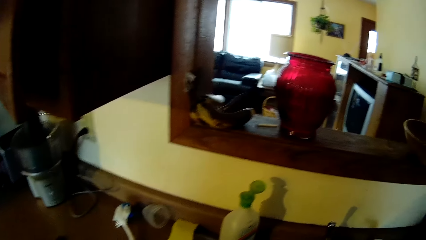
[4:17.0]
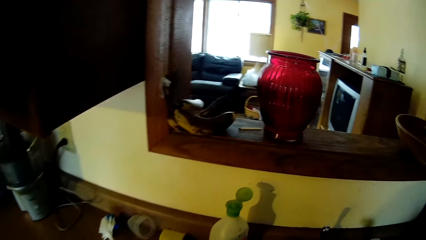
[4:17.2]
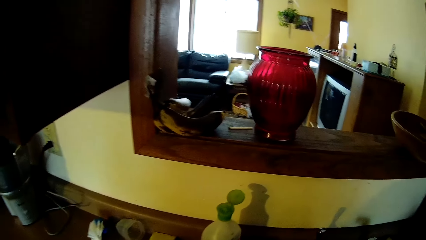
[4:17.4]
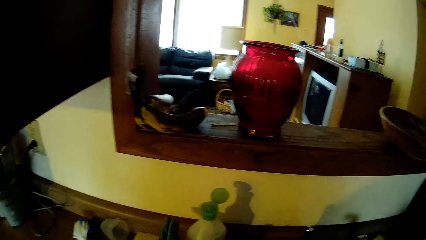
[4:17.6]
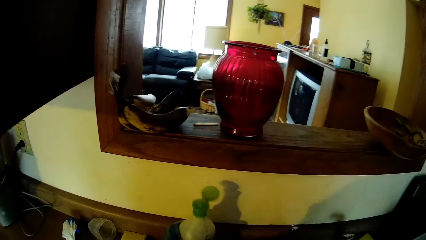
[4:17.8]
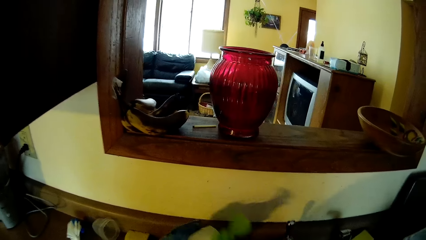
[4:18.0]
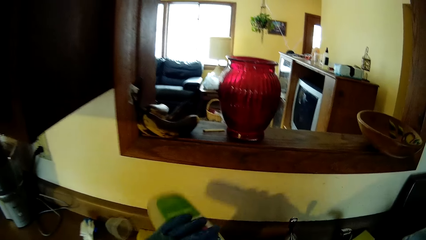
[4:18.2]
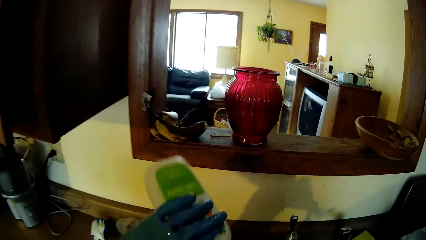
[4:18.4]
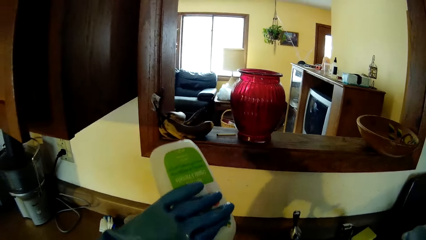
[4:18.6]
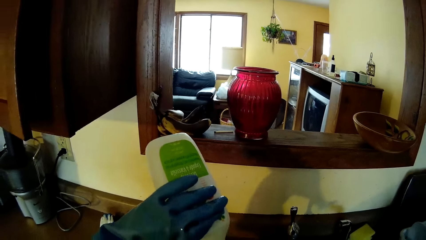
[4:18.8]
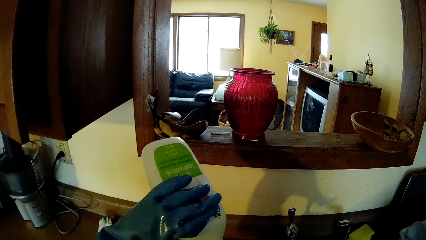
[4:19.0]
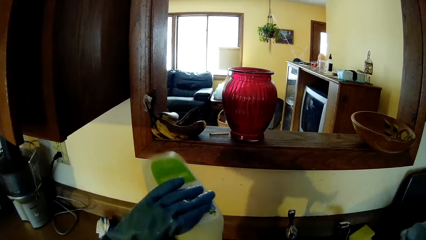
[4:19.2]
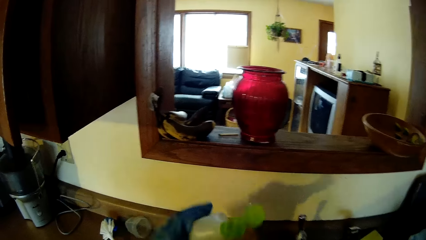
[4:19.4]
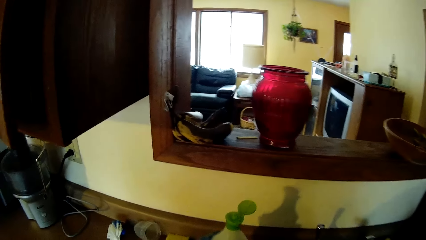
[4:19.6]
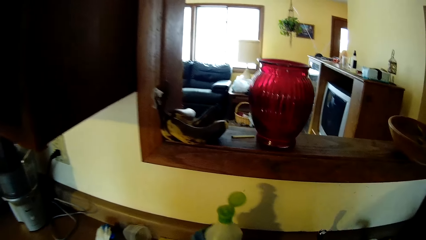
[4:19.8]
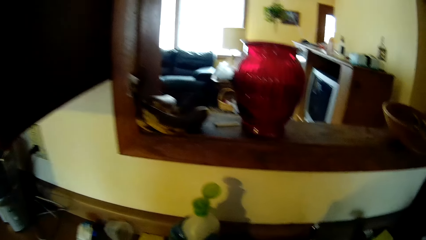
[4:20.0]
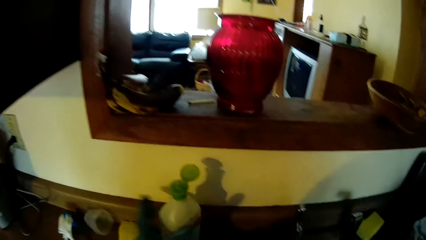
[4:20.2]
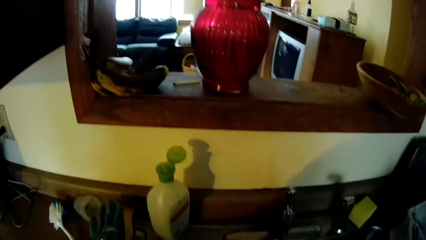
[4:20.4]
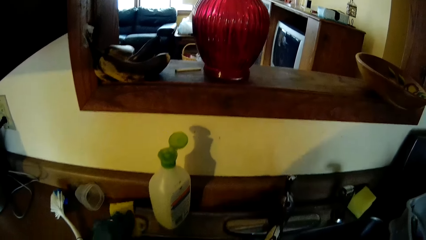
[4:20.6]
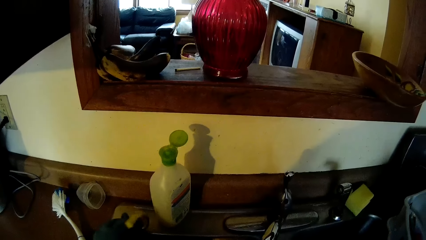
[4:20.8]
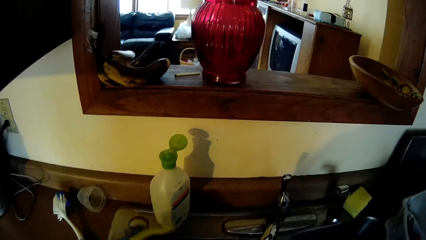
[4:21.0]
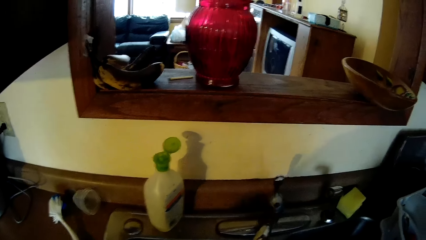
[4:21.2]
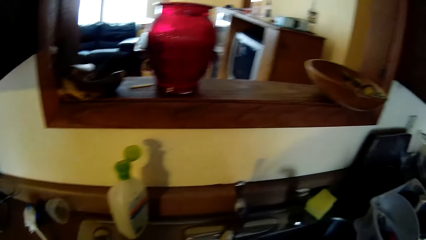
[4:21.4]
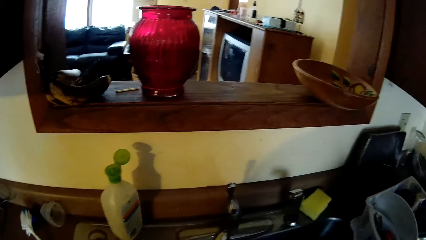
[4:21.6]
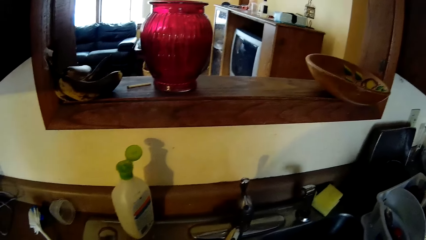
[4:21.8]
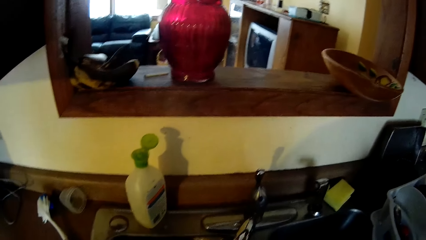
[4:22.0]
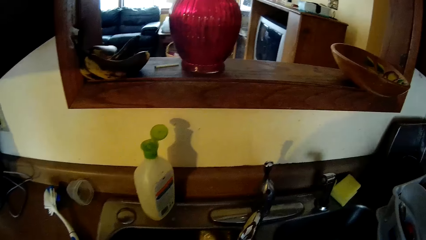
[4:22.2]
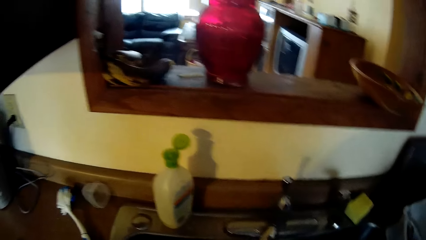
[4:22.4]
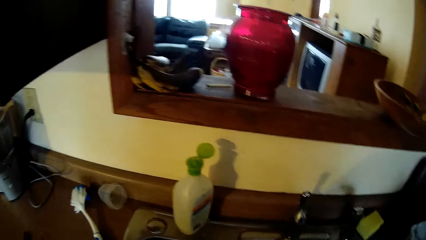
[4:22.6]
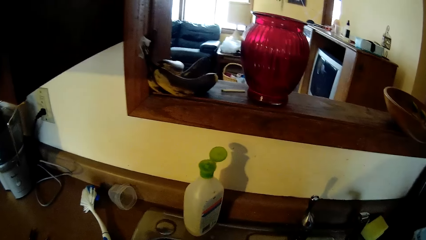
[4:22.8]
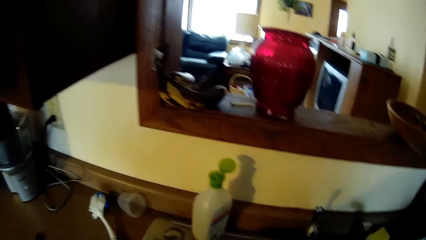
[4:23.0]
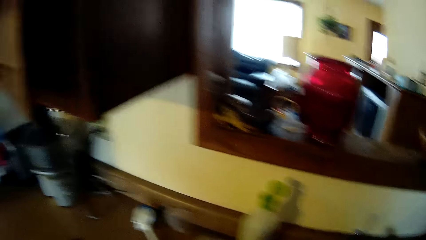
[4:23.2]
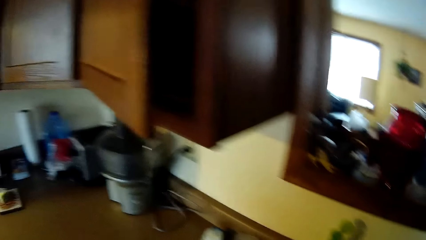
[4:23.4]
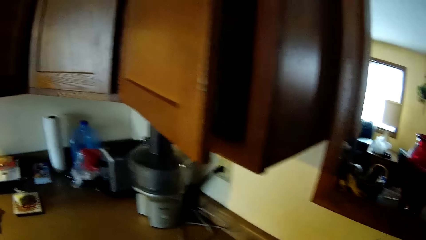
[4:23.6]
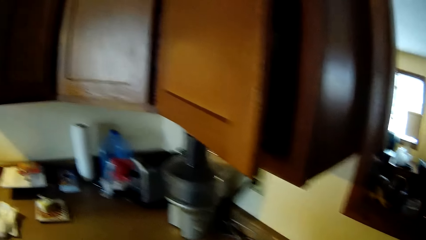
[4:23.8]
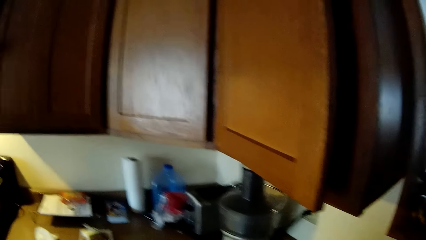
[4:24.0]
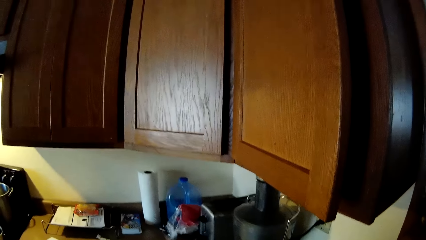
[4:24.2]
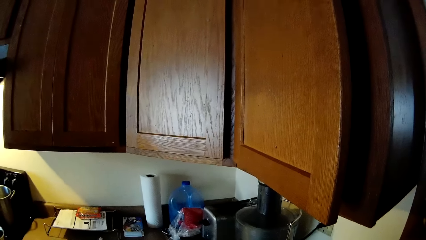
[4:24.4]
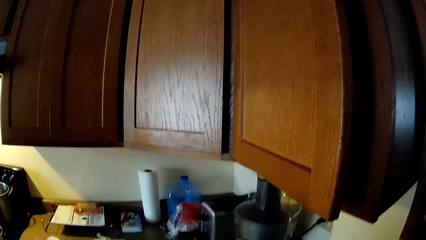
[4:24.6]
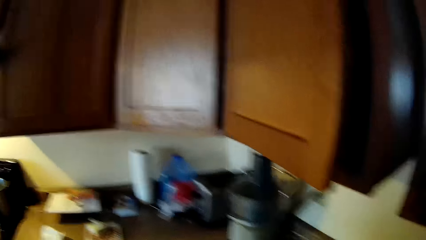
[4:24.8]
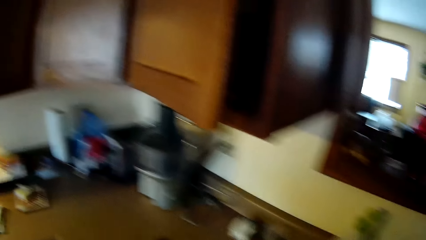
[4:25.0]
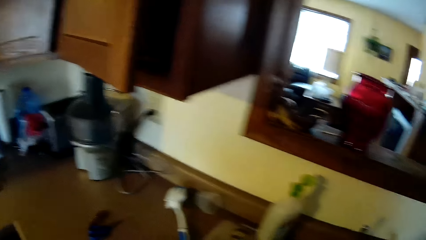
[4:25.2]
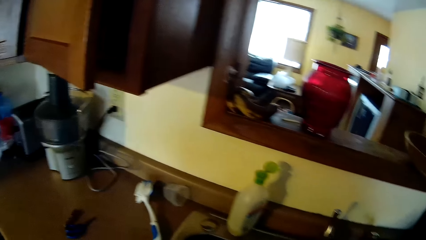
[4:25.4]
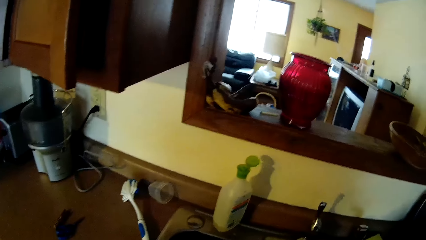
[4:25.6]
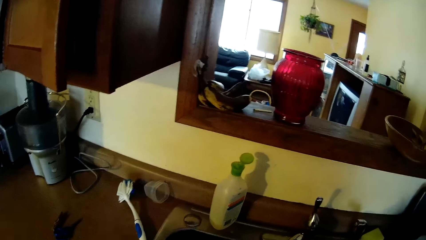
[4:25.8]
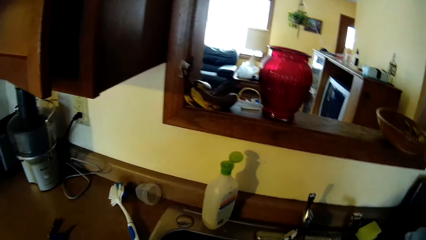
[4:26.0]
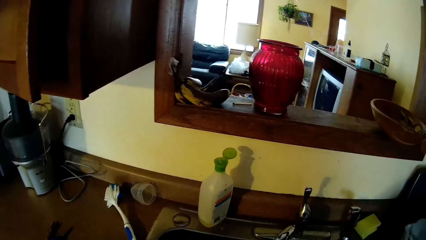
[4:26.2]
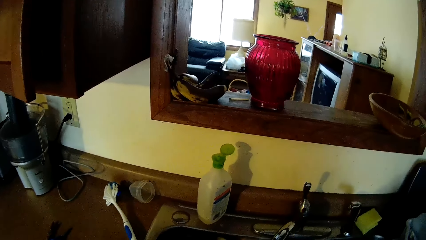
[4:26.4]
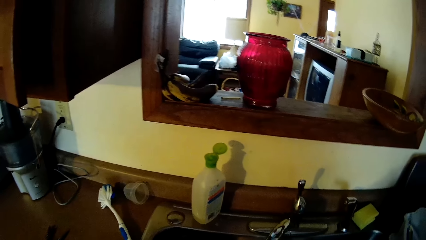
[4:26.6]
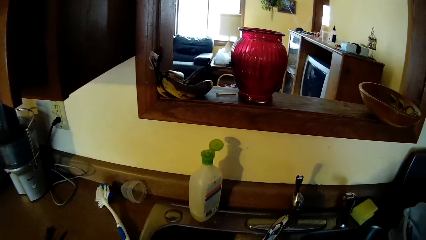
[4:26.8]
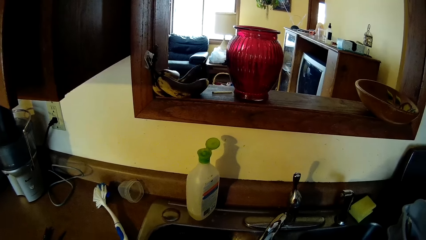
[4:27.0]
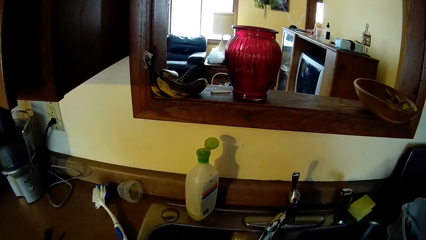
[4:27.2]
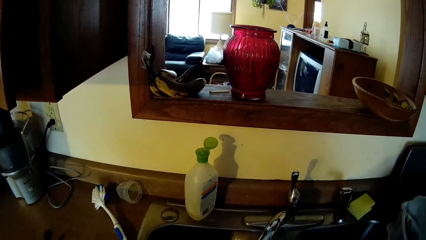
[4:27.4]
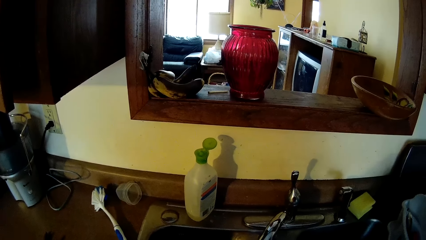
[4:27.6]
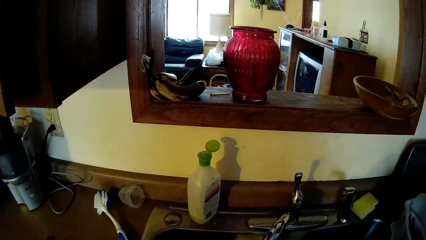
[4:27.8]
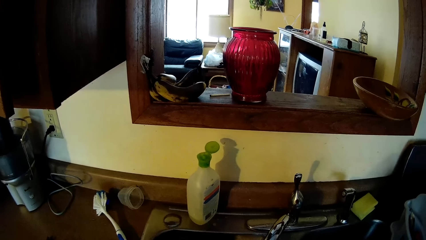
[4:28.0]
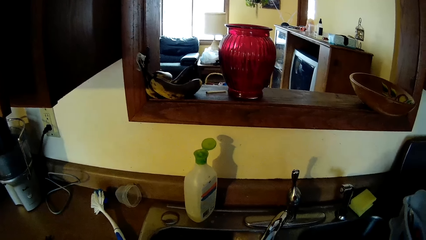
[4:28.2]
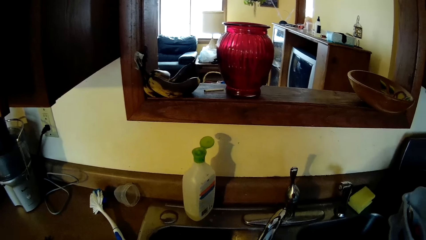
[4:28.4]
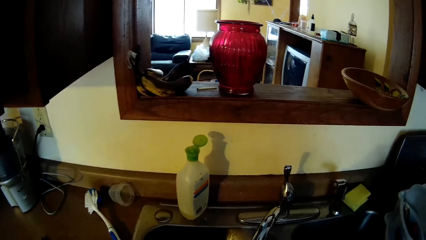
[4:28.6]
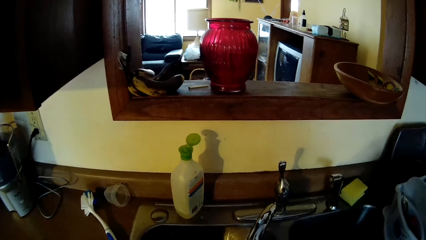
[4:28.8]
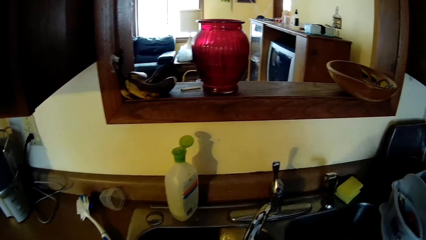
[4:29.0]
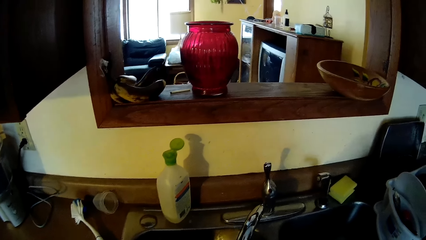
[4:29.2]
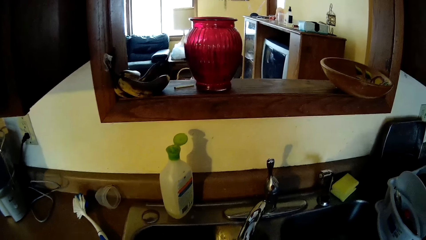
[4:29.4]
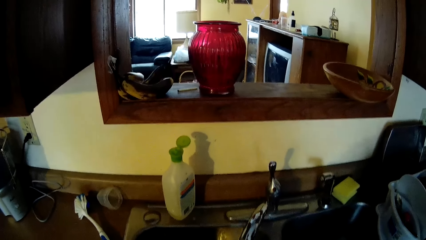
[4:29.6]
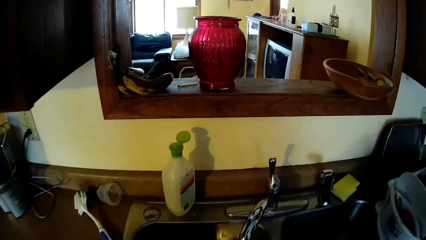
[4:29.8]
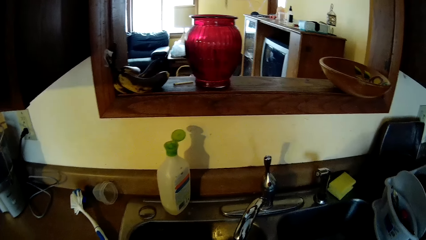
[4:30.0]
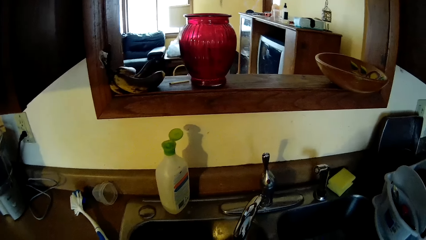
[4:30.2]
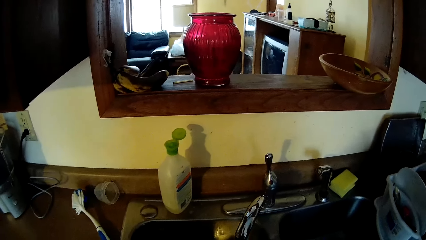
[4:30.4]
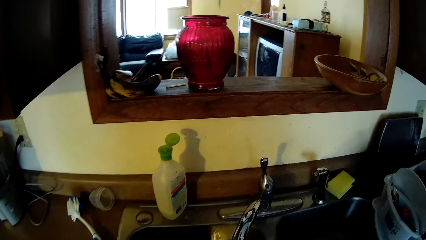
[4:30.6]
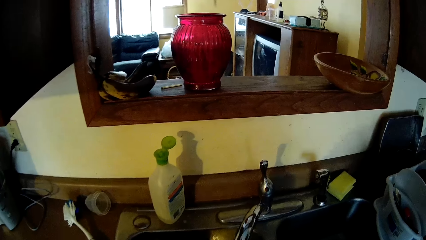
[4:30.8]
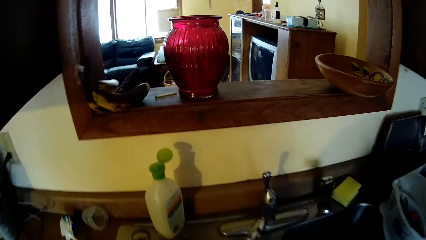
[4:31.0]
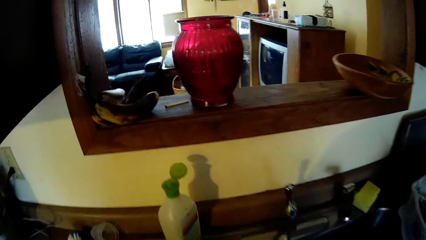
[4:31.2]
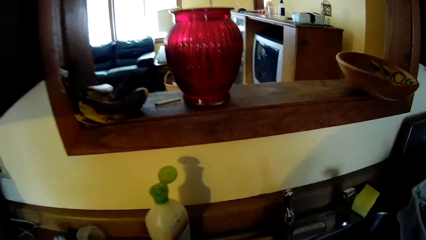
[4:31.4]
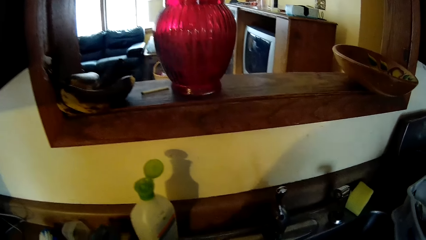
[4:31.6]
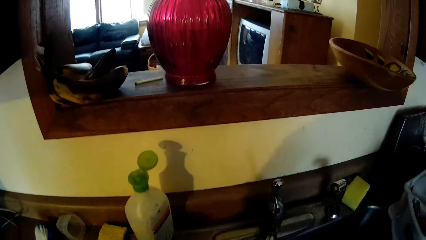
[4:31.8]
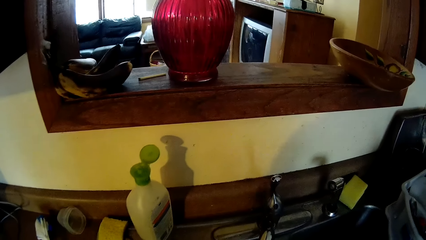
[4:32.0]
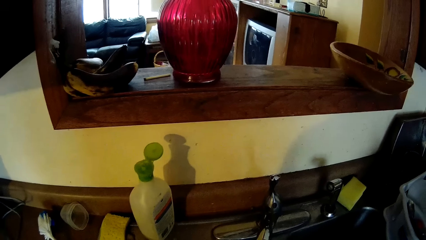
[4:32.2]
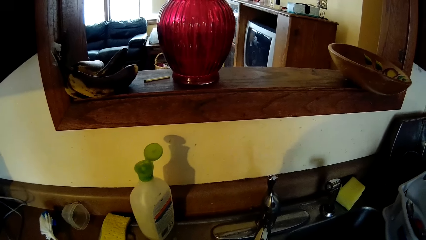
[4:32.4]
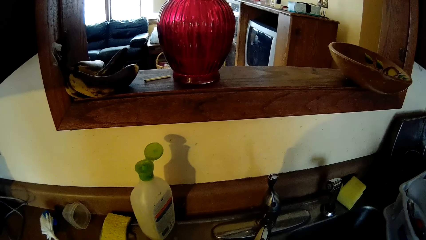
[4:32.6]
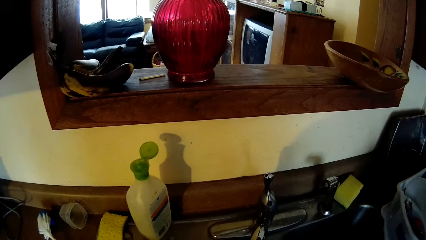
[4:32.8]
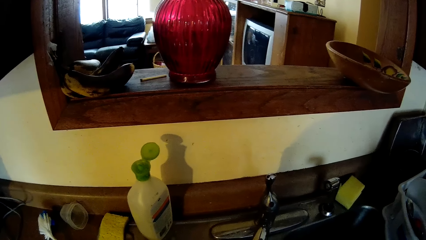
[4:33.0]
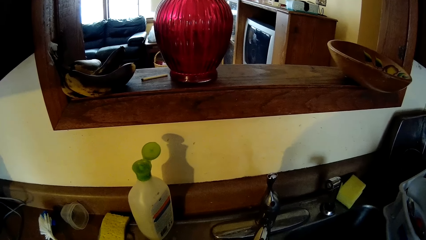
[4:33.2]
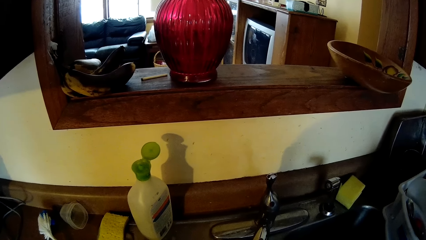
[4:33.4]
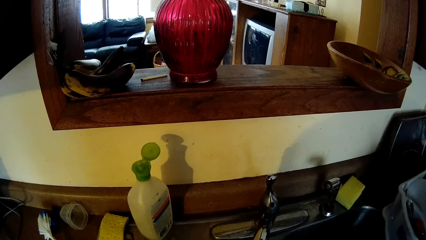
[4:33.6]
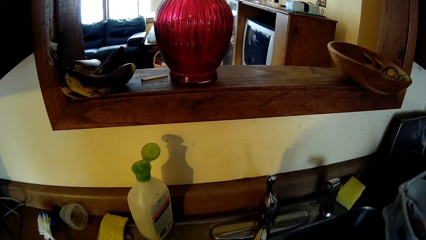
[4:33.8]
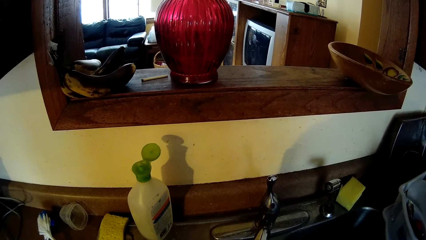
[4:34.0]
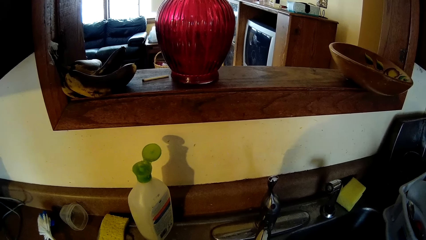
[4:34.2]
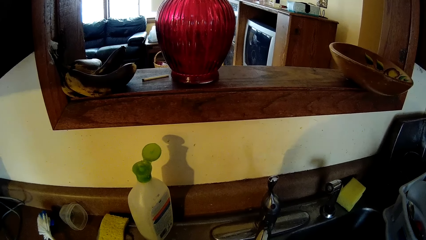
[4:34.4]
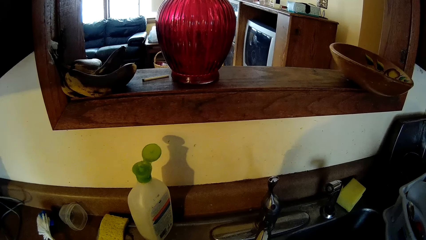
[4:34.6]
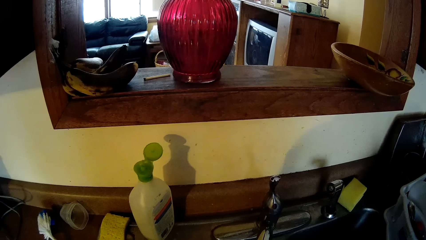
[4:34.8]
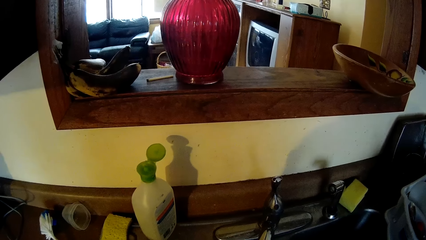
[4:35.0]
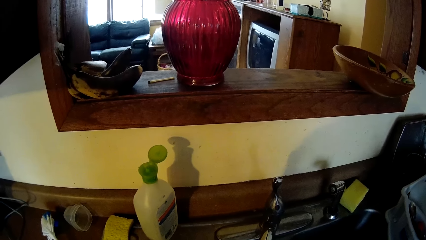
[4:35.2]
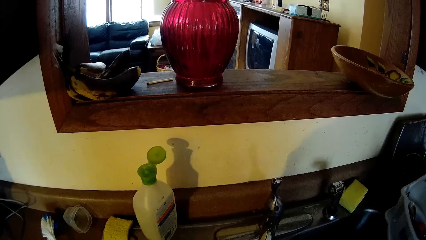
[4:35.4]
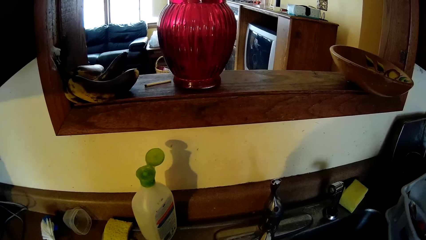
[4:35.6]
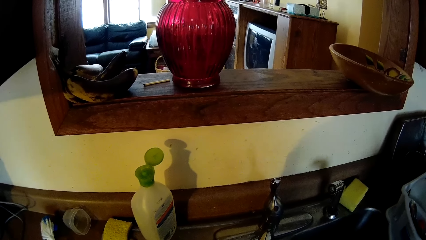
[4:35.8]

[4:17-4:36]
The camera wearer picks the bottle of soap from the top of the kitchen sink with his left hand. He pours washing soap. He drops the bottle of soap on the top of the kitchen sink with his left hand. He picks the sponge from the top of the kitchen sink with his left hand. He looks around. He washes something.
